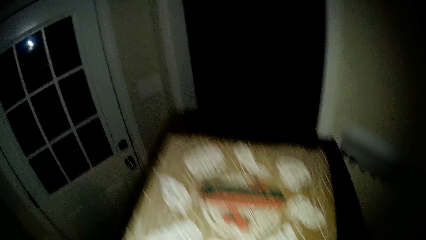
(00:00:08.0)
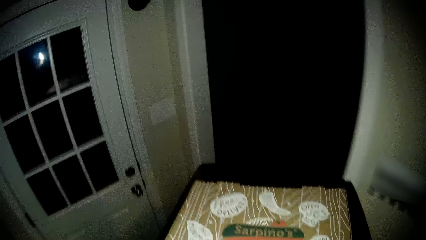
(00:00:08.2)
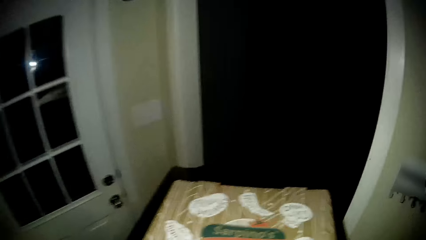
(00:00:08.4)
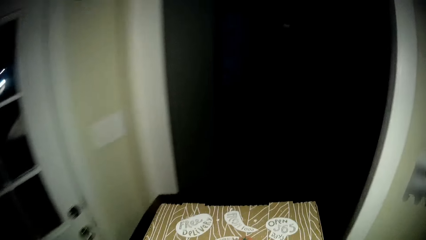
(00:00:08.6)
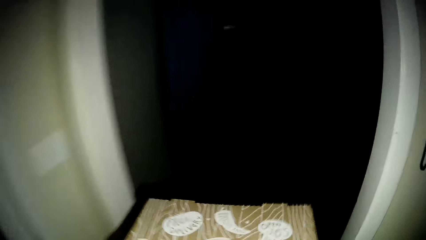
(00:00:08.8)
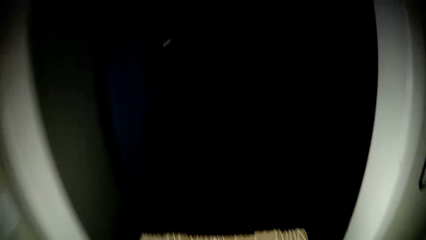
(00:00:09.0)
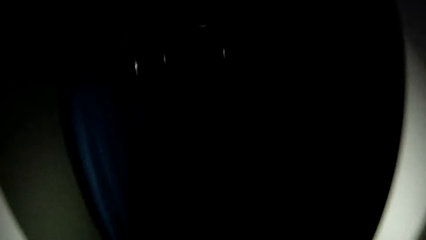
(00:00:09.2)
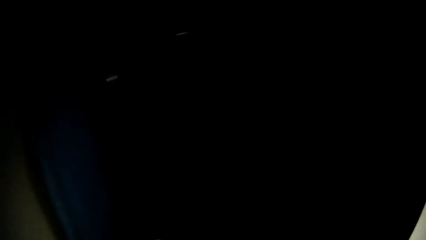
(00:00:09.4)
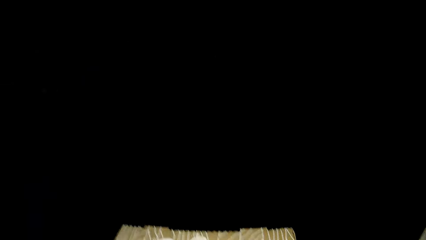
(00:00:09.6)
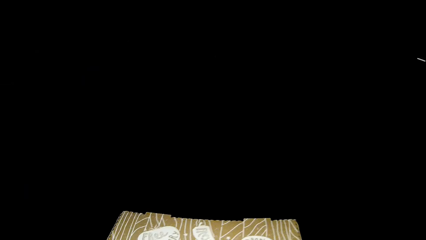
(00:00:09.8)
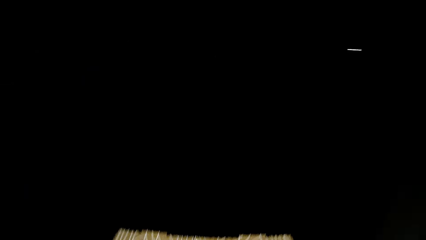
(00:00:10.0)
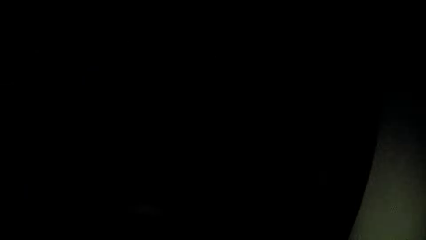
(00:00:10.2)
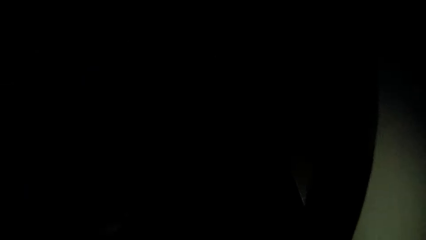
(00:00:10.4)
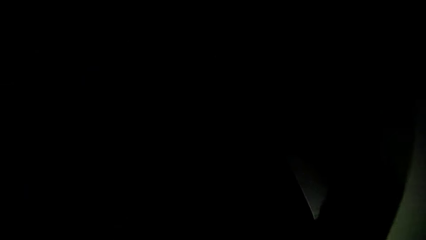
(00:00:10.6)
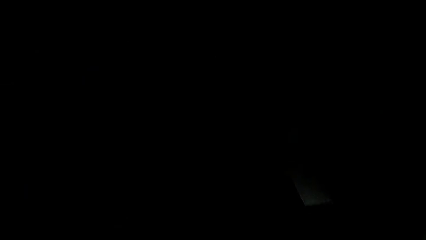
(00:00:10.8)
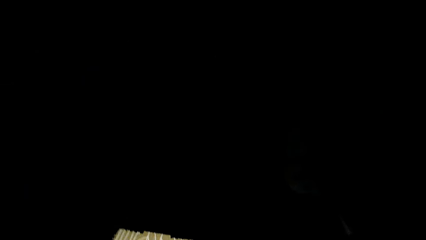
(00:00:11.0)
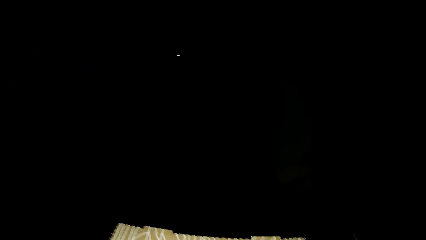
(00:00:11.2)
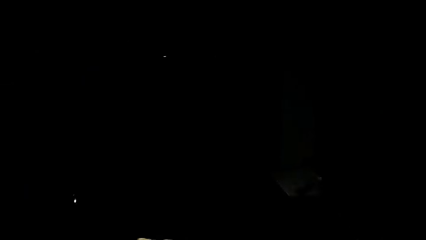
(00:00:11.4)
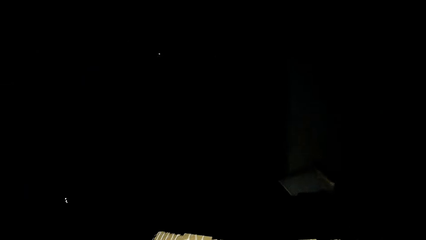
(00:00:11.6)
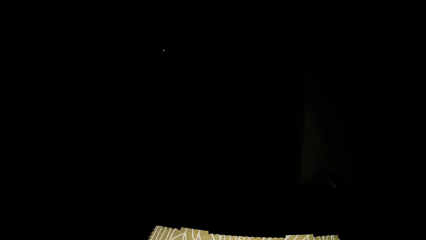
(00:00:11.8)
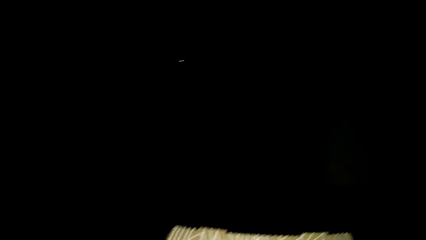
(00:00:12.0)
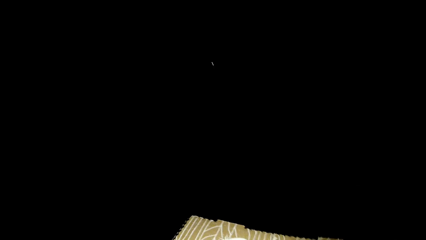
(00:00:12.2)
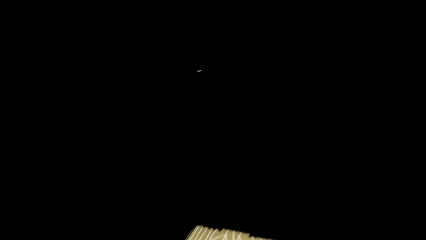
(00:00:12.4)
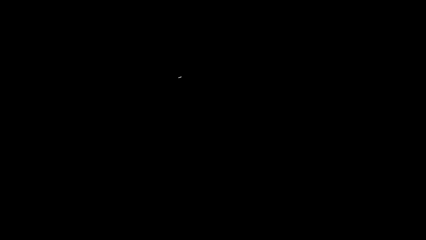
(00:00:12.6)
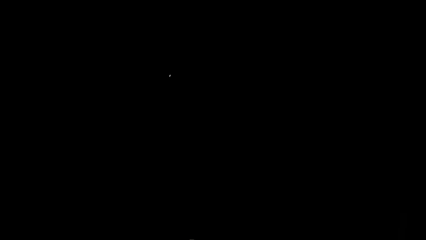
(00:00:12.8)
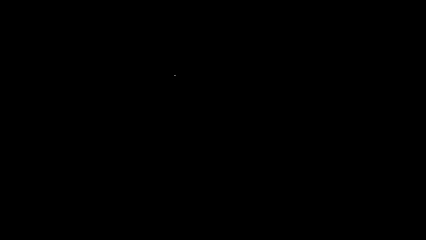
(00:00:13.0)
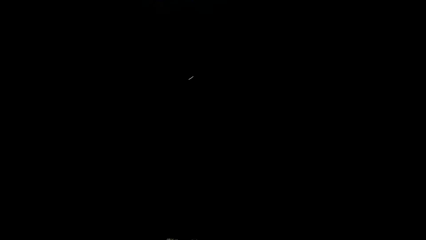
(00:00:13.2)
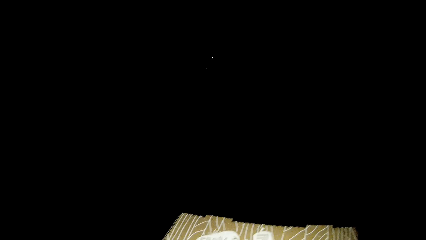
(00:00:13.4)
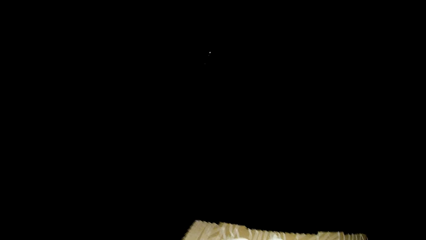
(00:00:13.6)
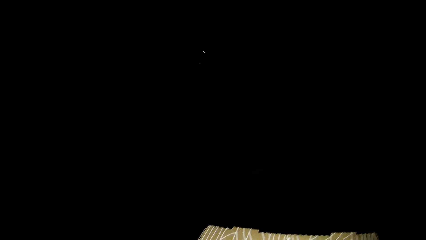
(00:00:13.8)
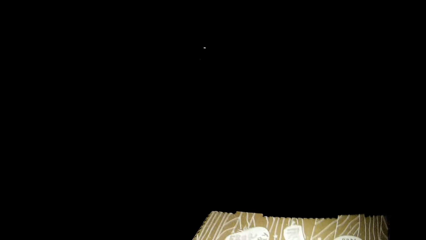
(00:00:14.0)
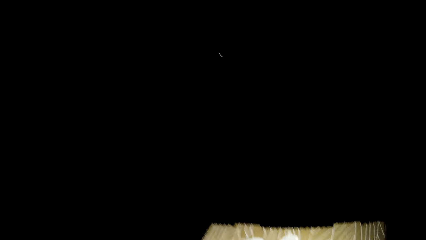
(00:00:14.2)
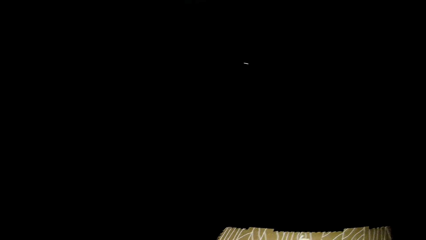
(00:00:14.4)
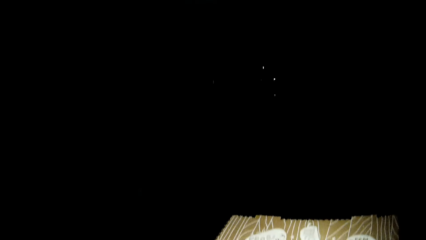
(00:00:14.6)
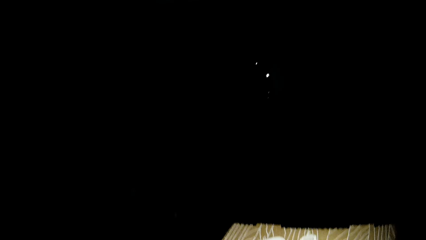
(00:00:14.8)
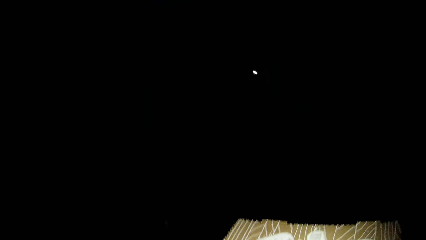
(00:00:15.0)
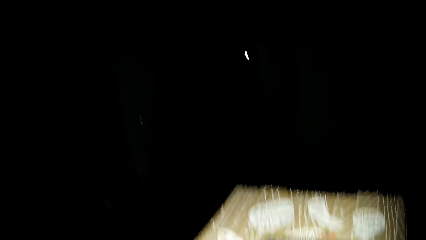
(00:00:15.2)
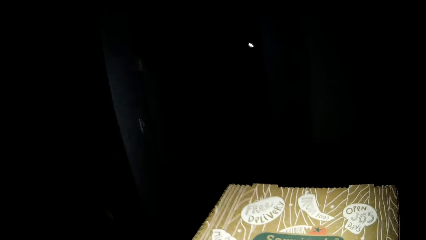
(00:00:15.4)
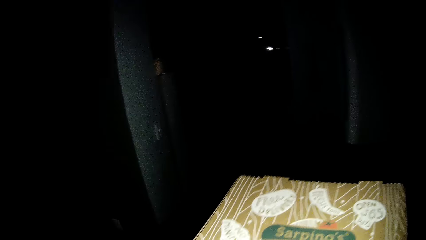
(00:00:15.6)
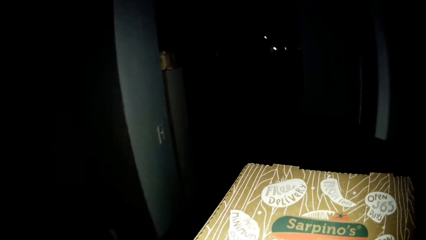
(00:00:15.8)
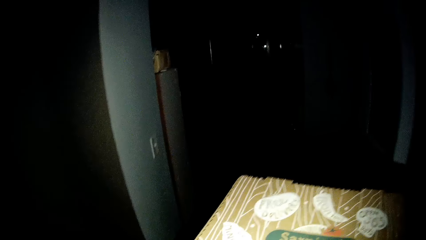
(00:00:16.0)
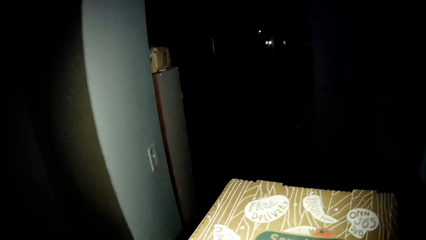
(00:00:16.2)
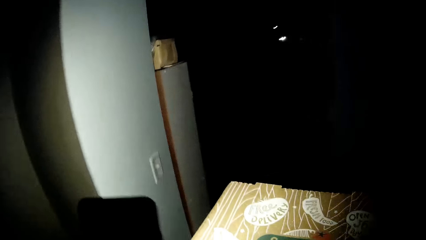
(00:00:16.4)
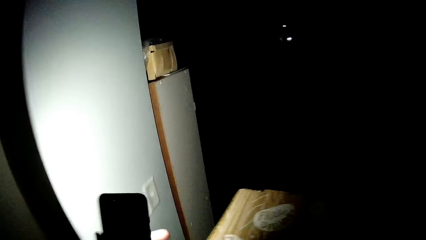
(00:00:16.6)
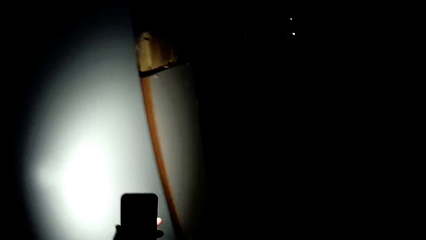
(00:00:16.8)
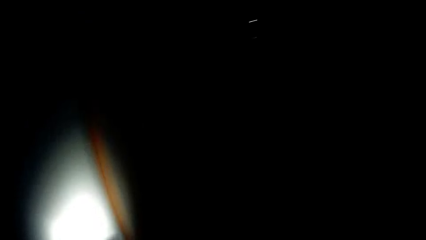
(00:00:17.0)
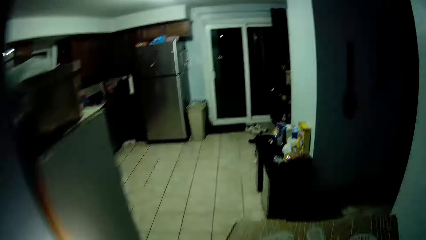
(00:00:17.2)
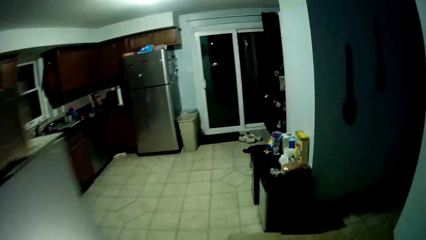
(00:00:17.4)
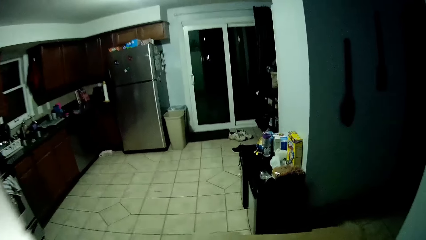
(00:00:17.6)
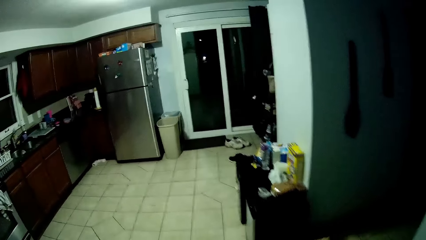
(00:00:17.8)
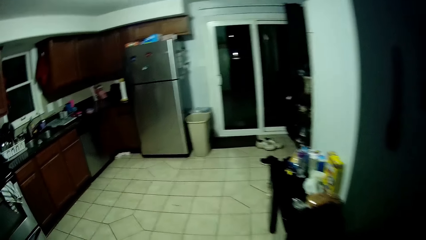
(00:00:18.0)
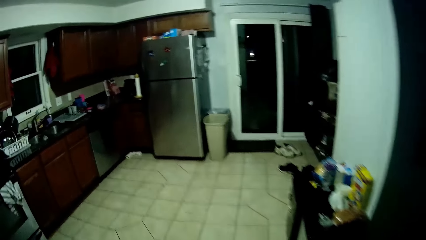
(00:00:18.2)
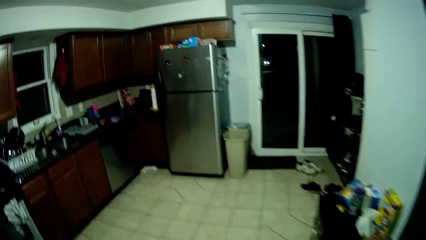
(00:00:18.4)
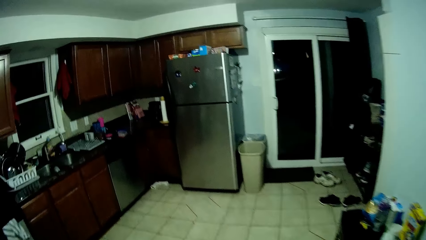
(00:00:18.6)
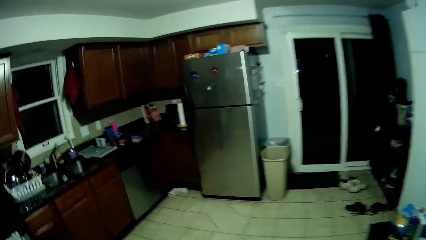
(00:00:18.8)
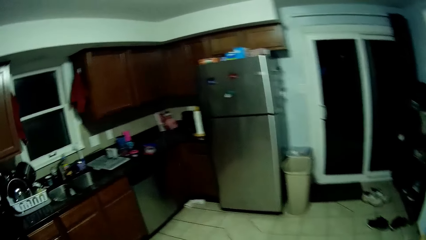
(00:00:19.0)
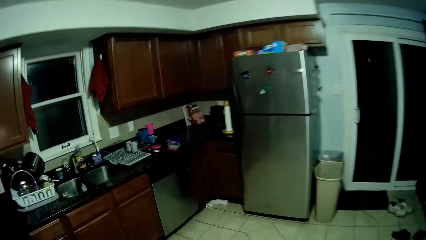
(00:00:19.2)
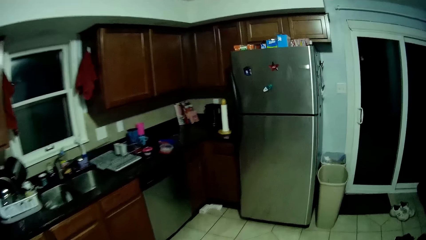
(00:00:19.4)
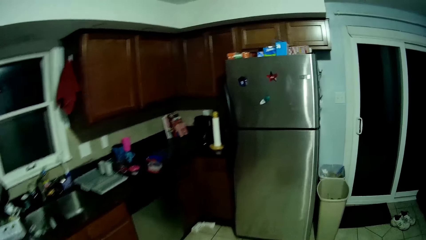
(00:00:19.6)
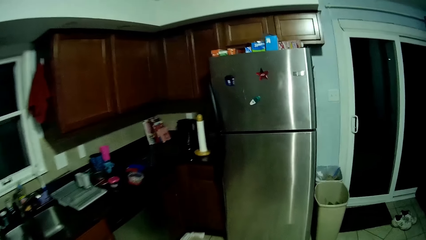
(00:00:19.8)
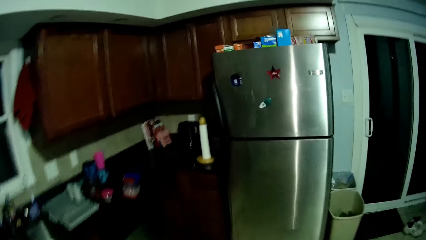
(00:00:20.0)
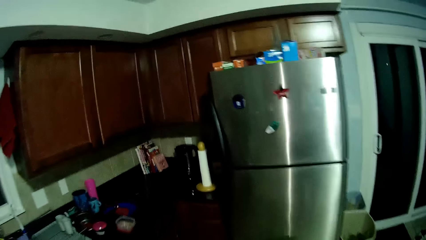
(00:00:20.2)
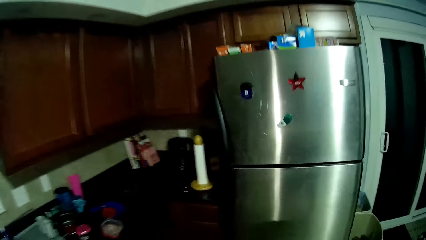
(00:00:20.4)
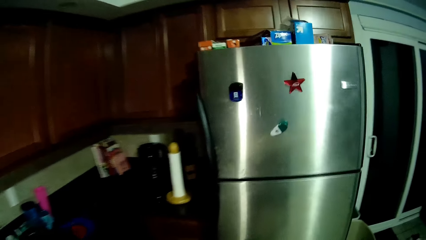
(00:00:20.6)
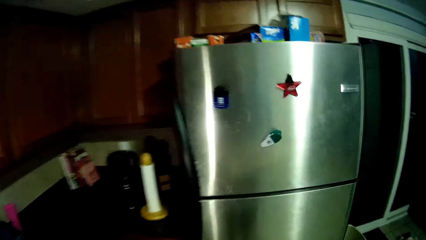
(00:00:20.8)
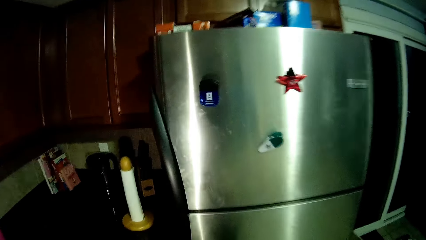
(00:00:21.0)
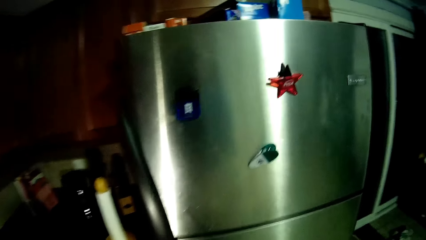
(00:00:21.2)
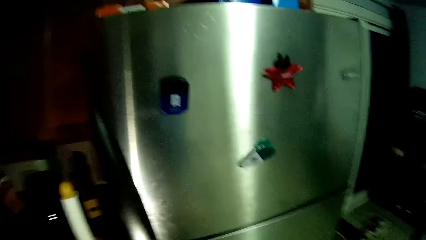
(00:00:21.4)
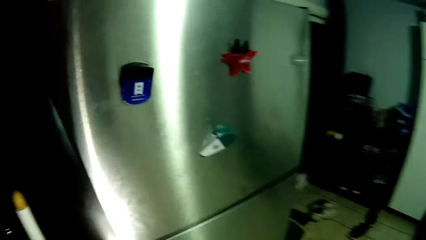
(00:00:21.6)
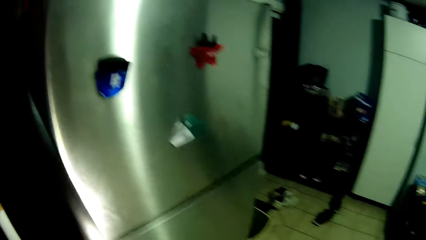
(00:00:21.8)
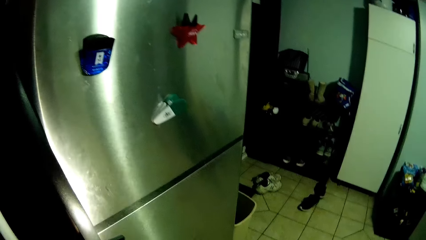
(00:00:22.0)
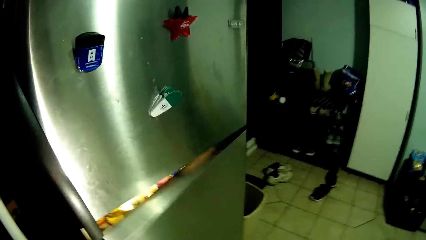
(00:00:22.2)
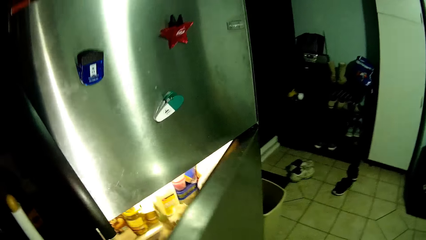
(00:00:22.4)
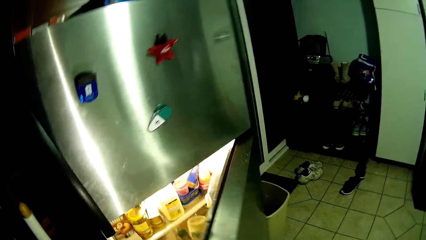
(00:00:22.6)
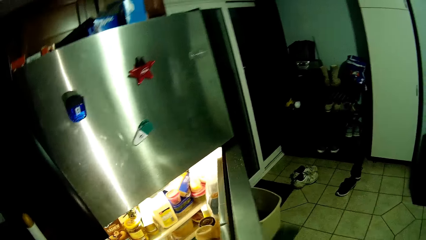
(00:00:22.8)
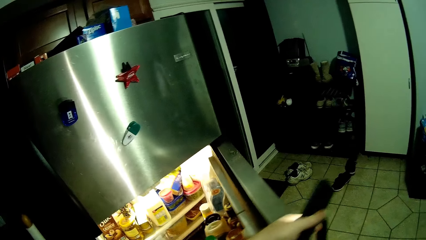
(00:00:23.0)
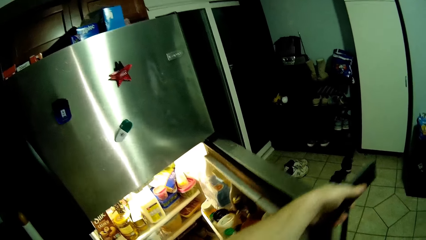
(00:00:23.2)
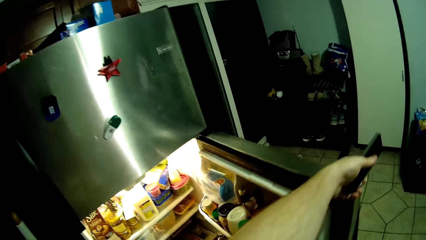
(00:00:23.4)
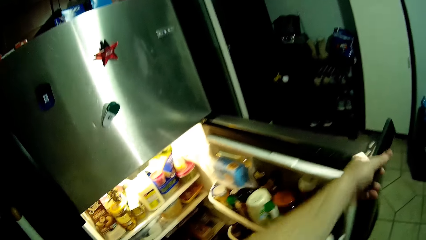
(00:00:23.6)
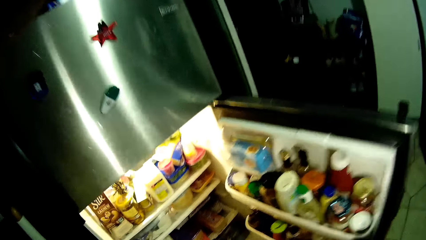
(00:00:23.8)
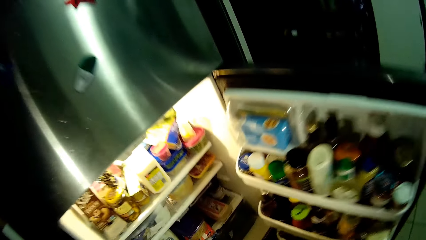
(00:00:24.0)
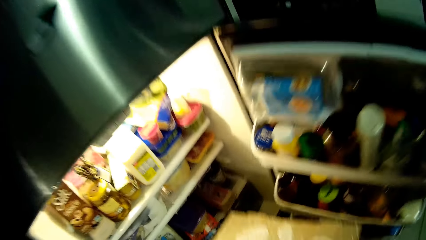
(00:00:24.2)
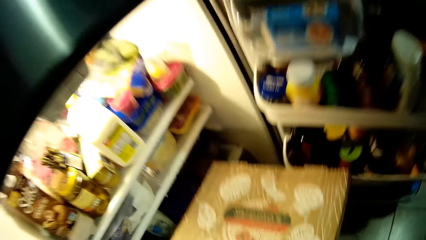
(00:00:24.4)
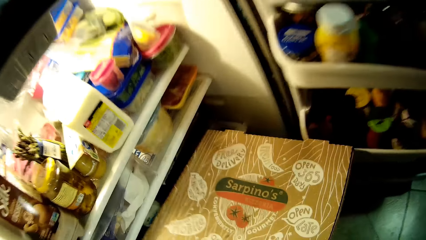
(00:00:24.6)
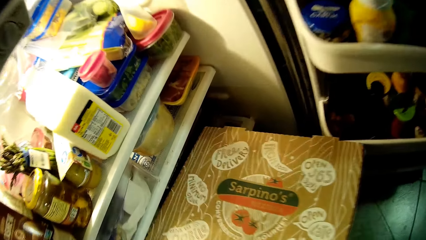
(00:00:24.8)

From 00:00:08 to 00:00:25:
The camera wearer walks on the floor. He holds his phone with his left hand. He switches on the lights. He walks on the floor. He opens the fridge.
